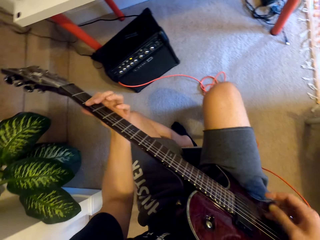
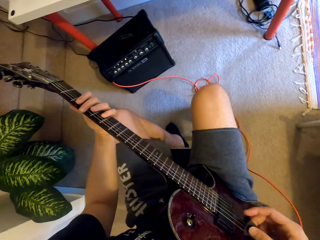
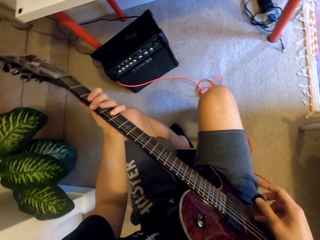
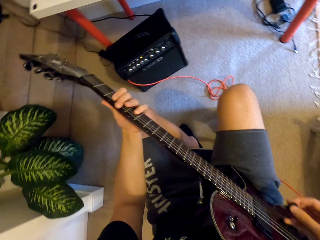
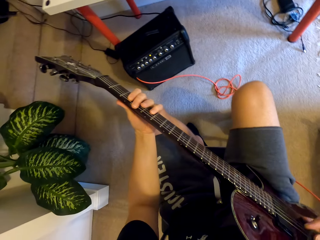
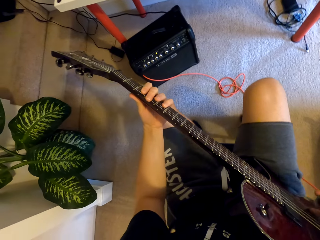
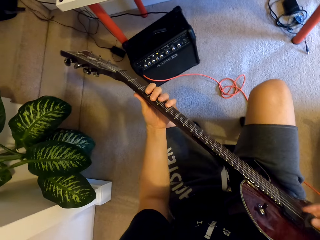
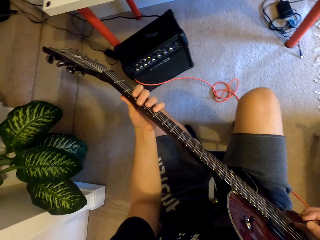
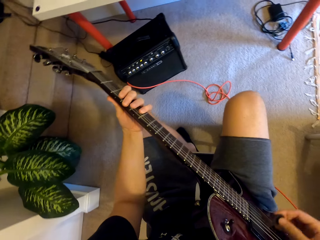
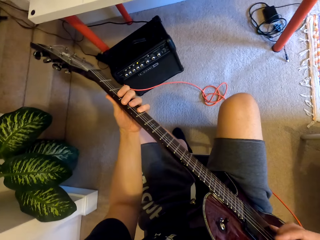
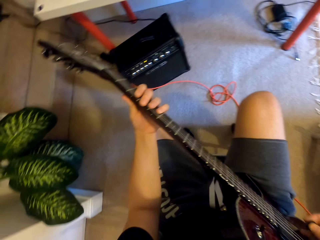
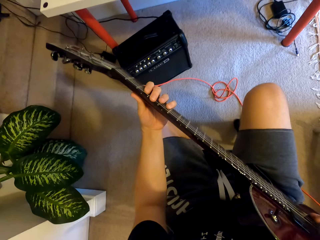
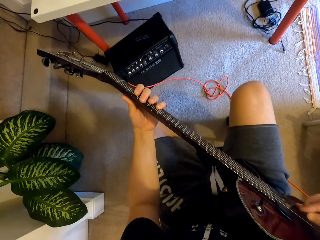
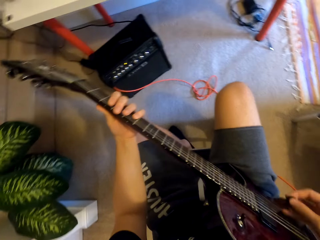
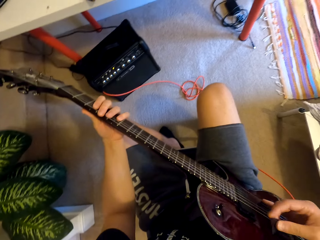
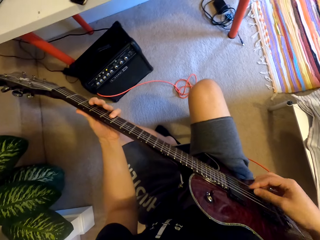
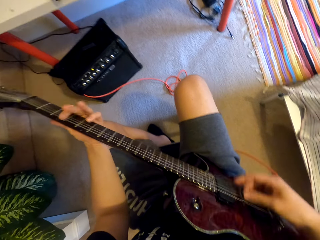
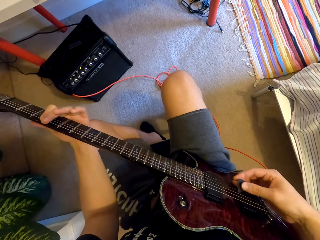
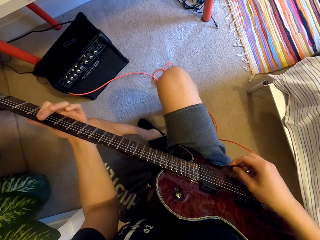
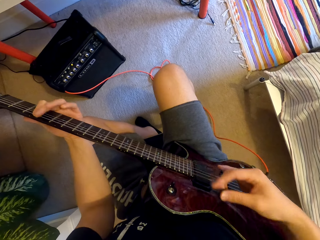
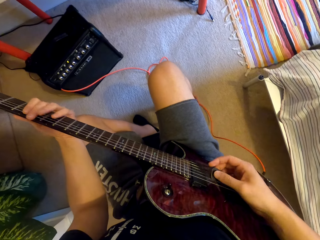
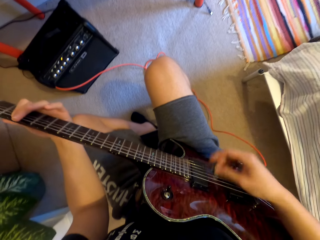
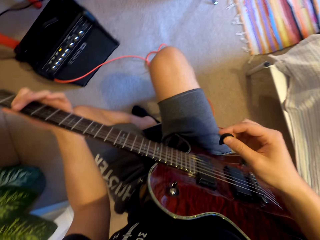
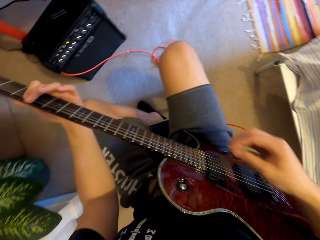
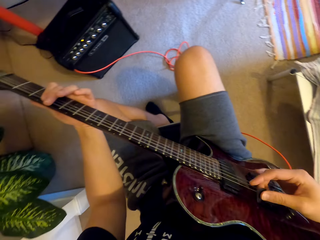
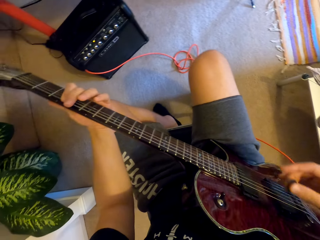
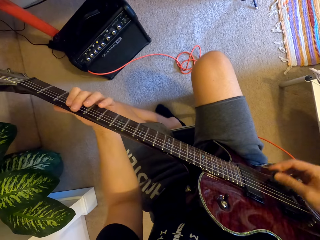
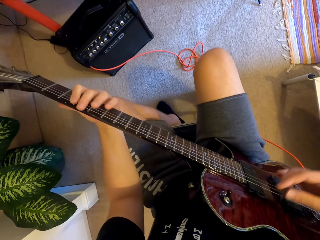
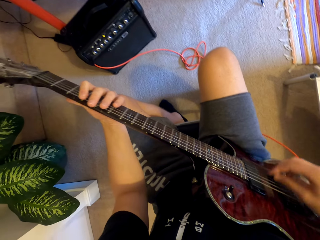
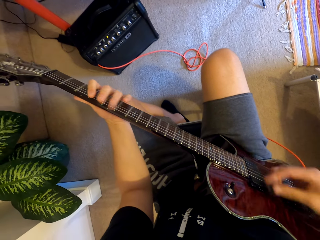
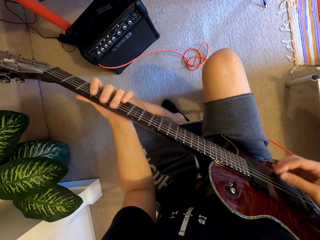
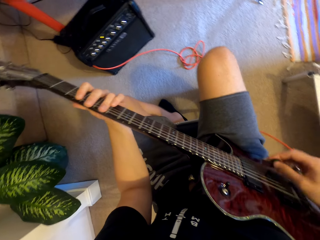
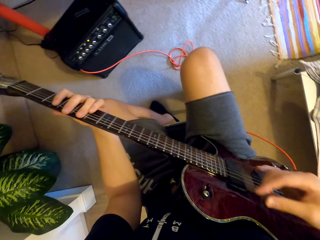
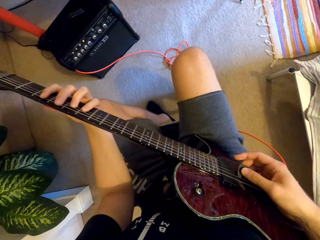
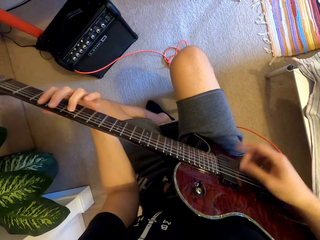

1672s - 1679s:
The camera wearer plays the guitar.

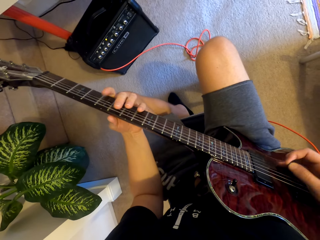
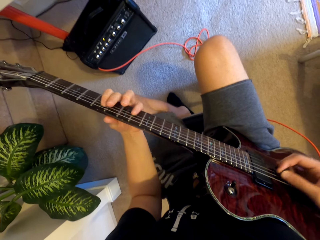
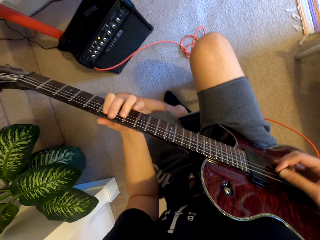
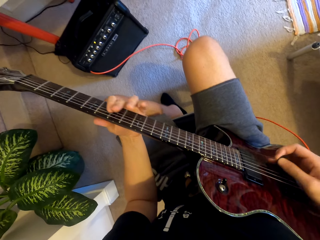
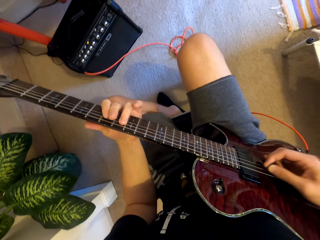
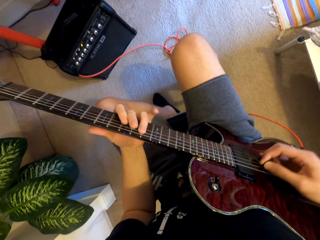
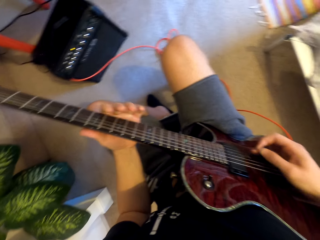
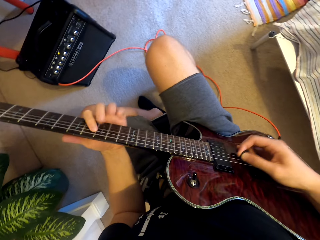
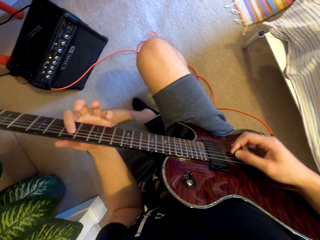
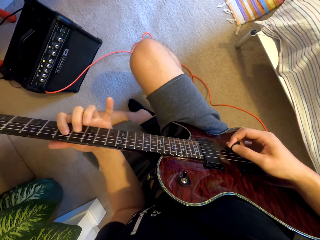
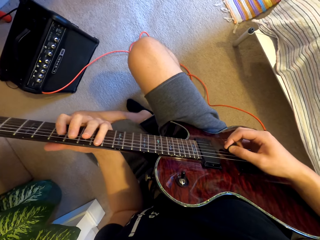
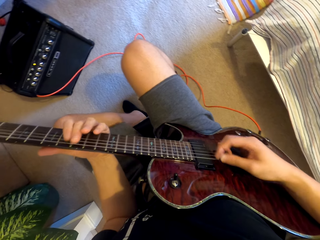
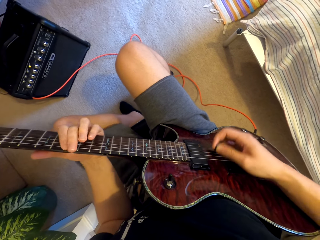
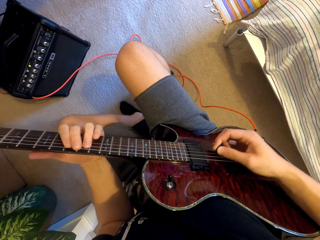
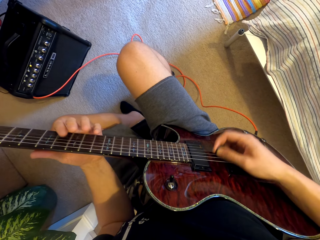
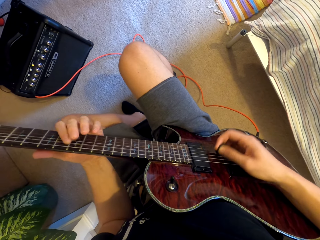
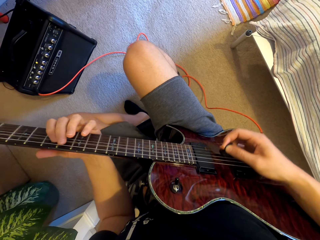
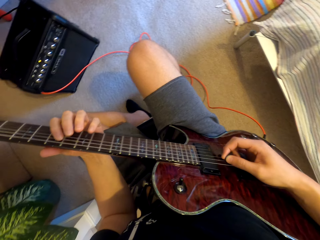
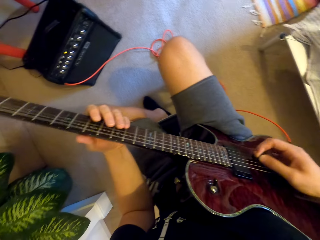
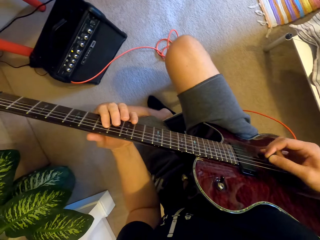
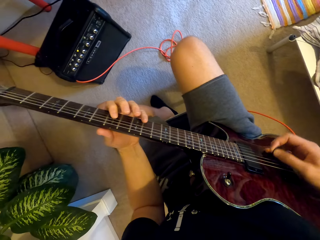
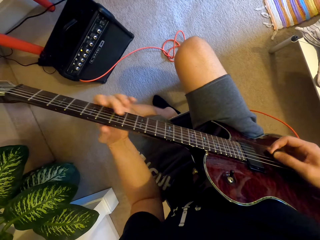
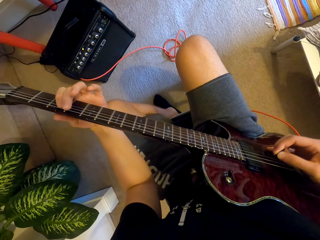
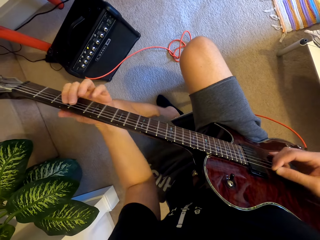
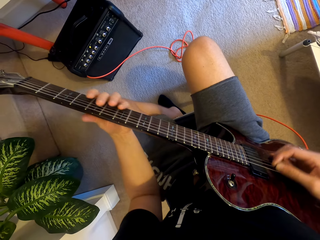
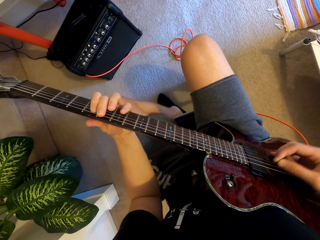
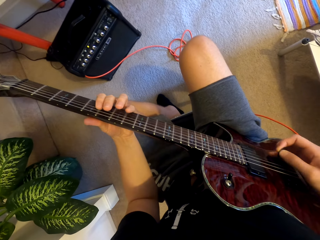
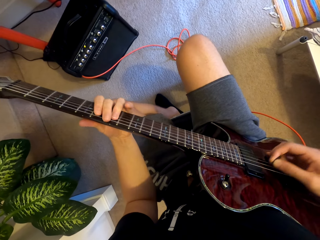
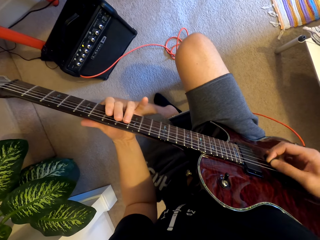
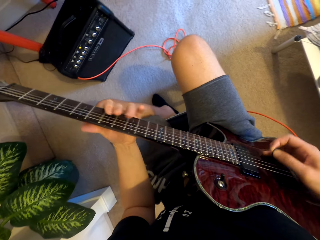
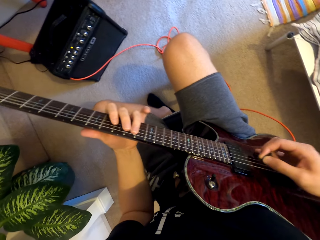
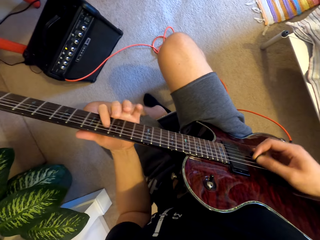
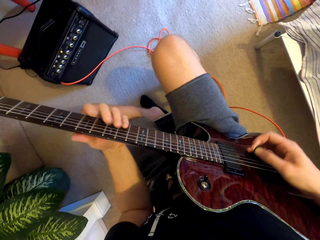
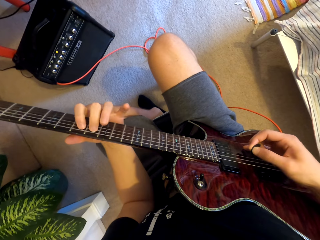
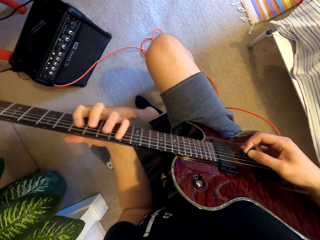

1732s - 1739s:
The camera wearer plays the guitar.

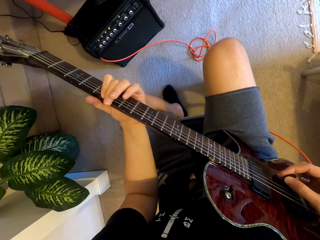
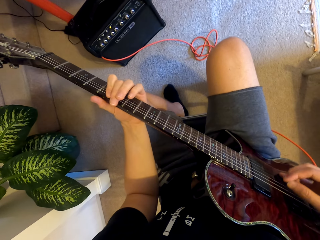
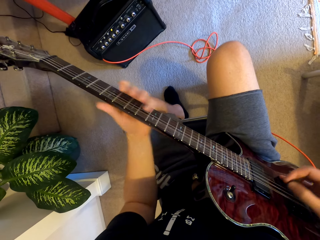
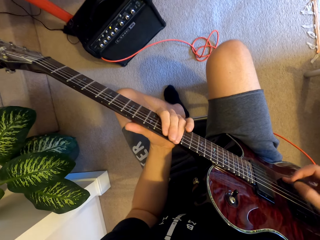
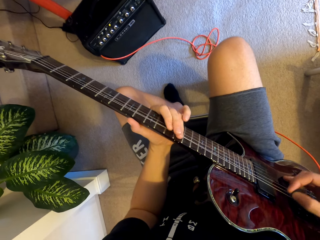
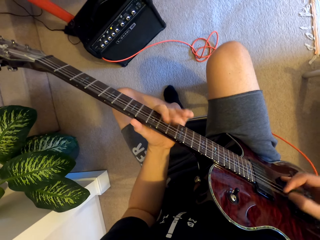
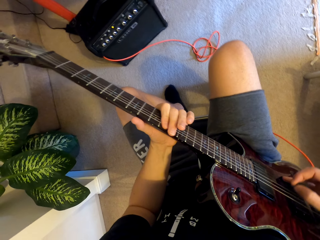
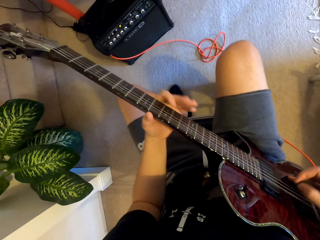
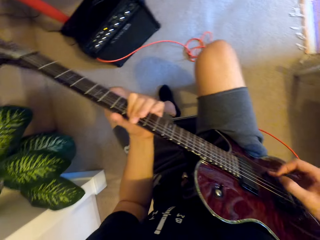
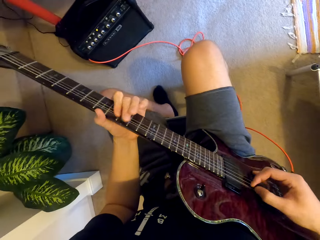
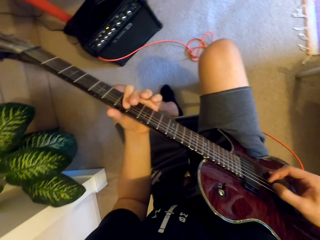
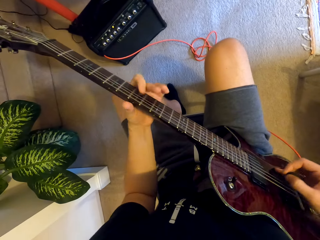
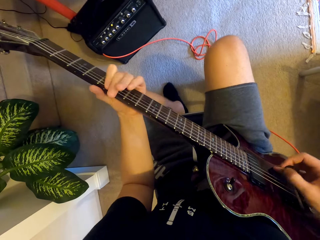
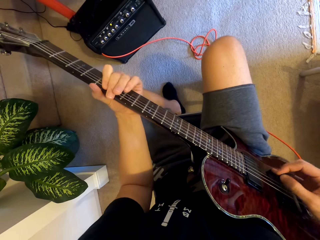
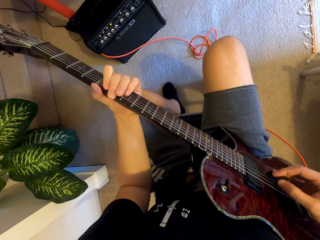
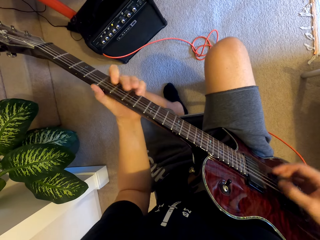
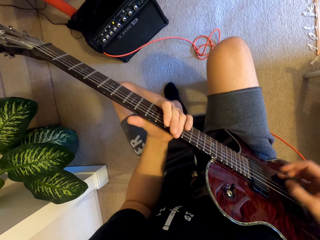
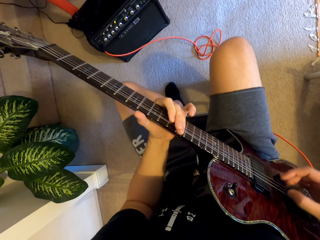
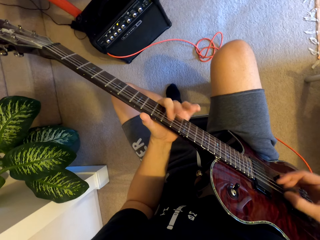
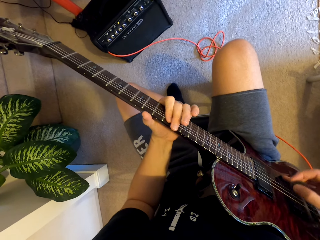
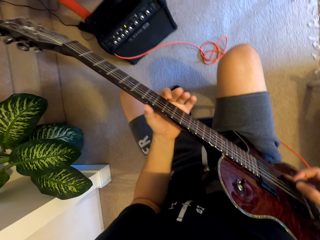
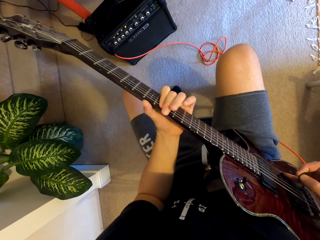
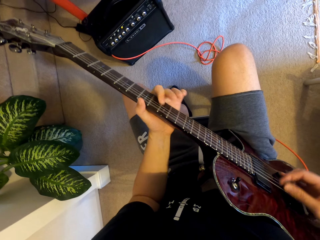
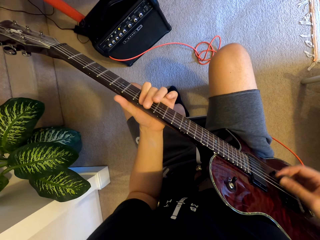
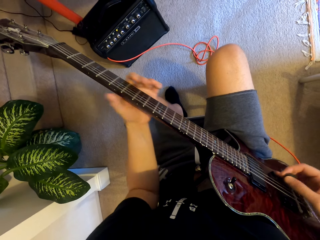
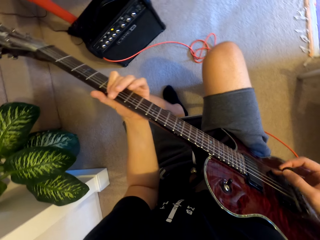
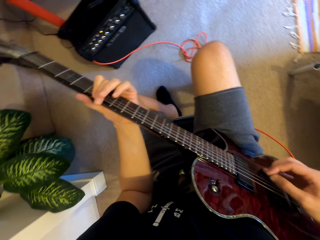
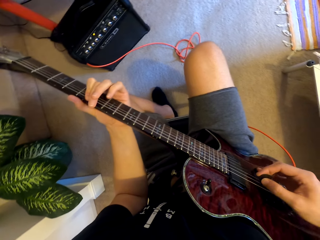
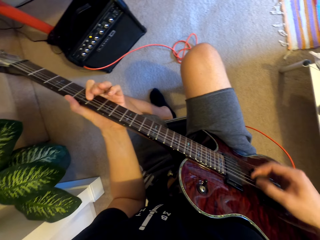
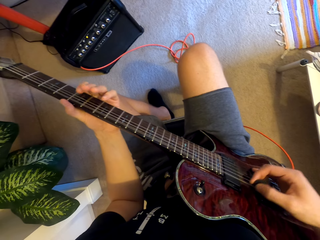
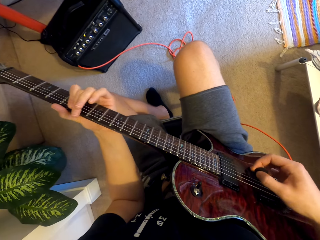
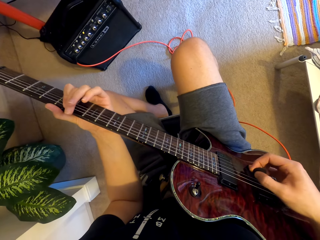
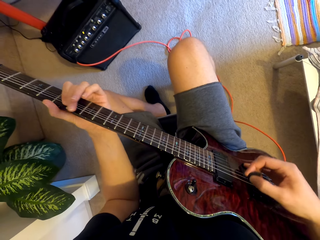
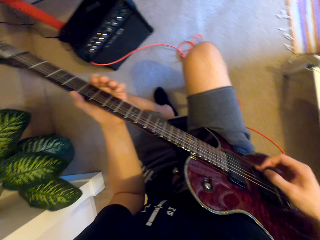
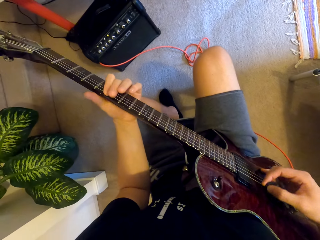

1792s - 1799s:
The camera wearer plays the guitar.
